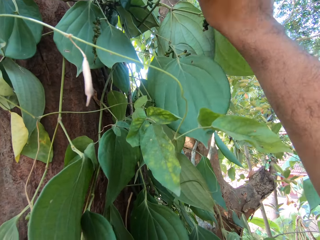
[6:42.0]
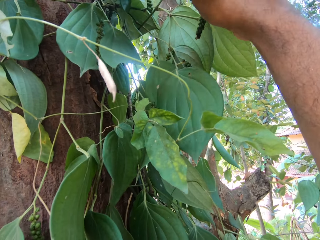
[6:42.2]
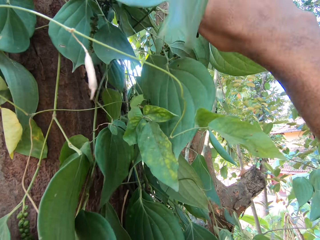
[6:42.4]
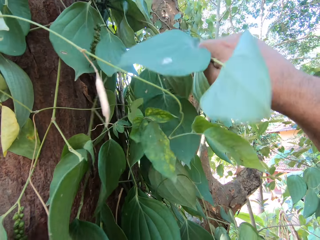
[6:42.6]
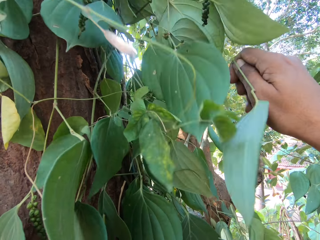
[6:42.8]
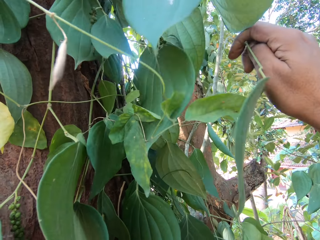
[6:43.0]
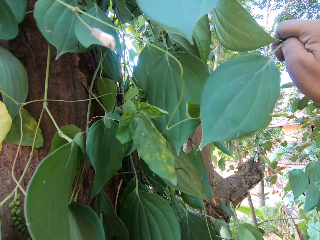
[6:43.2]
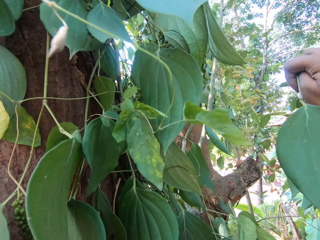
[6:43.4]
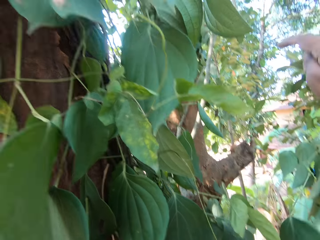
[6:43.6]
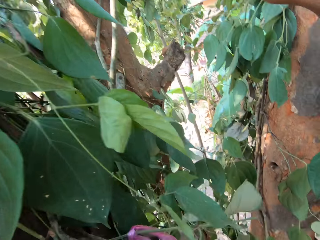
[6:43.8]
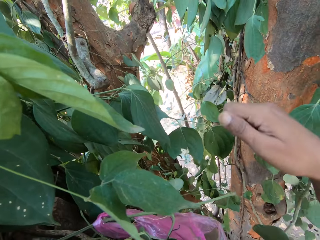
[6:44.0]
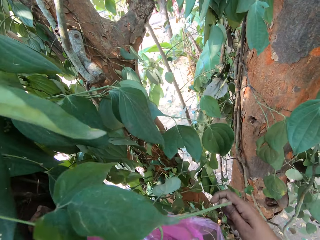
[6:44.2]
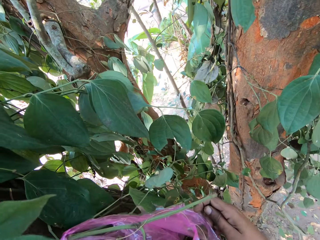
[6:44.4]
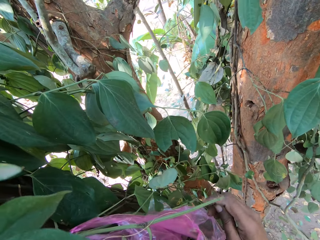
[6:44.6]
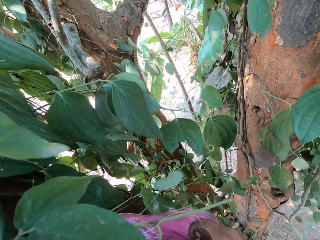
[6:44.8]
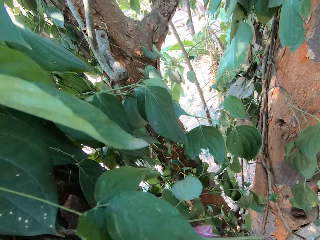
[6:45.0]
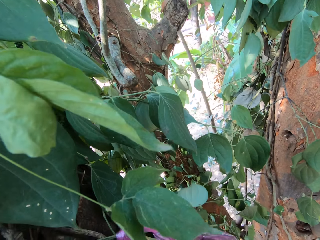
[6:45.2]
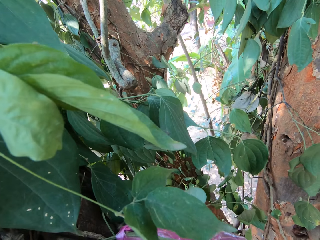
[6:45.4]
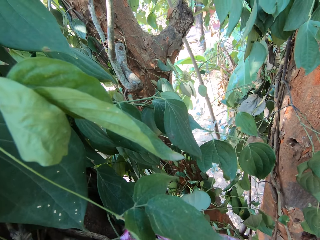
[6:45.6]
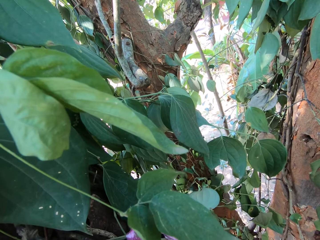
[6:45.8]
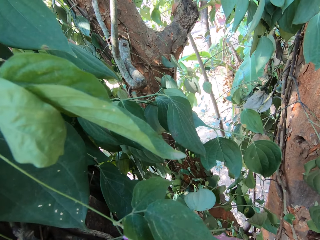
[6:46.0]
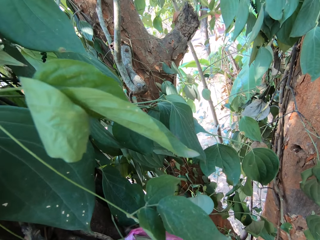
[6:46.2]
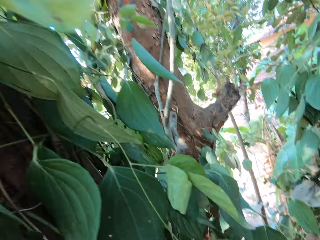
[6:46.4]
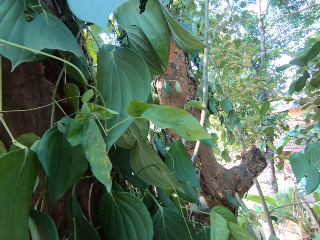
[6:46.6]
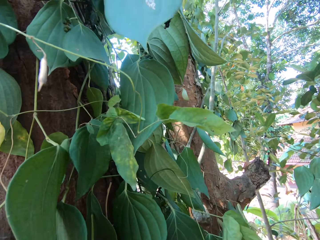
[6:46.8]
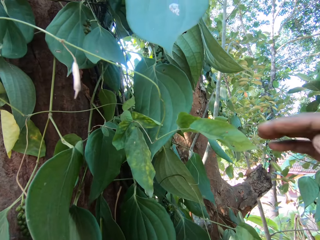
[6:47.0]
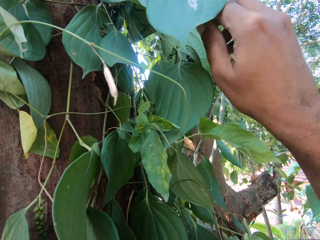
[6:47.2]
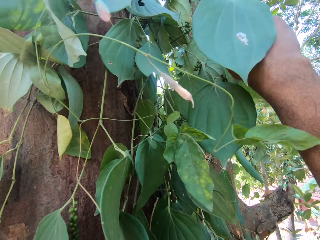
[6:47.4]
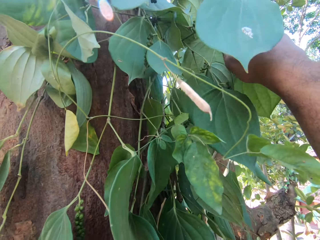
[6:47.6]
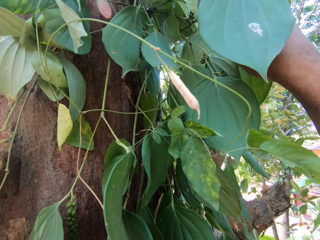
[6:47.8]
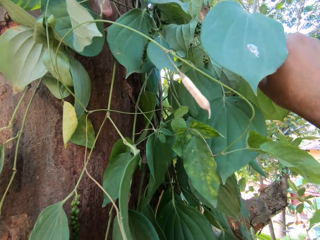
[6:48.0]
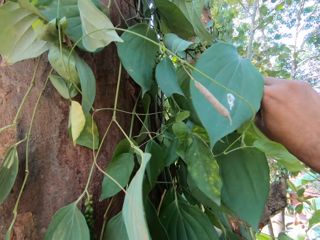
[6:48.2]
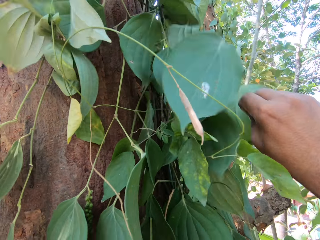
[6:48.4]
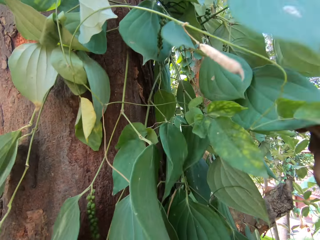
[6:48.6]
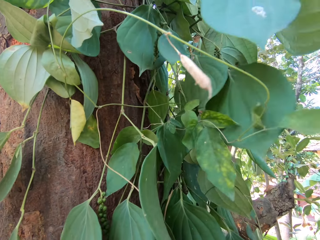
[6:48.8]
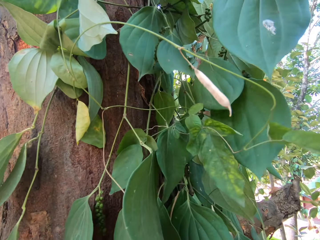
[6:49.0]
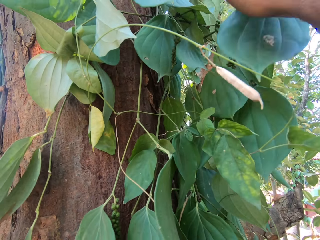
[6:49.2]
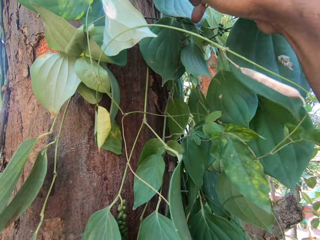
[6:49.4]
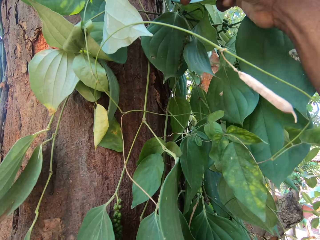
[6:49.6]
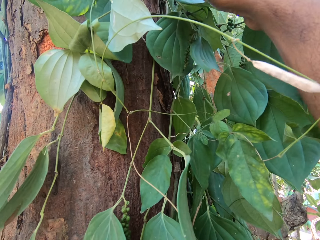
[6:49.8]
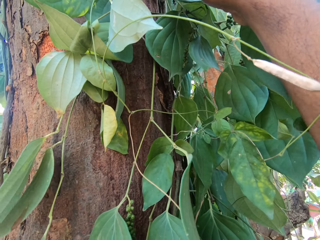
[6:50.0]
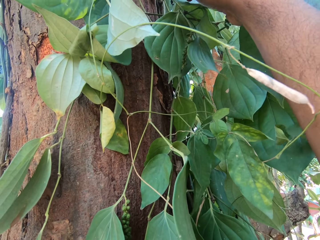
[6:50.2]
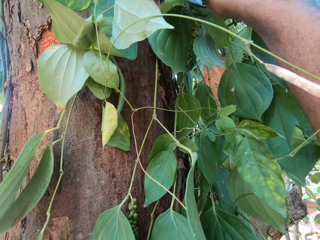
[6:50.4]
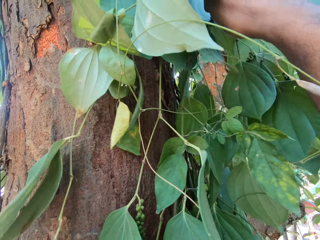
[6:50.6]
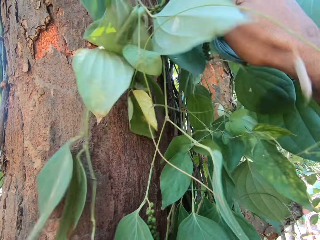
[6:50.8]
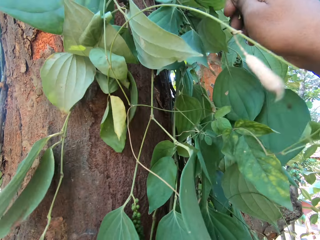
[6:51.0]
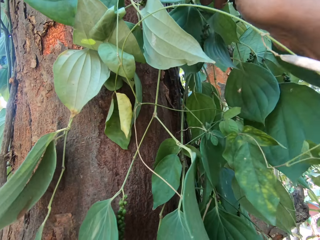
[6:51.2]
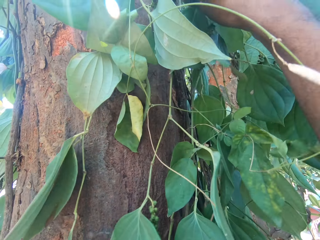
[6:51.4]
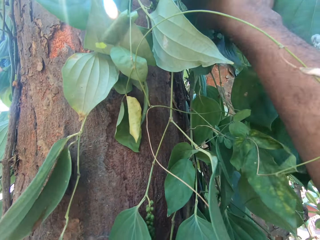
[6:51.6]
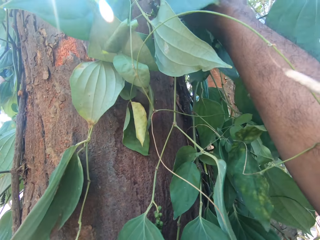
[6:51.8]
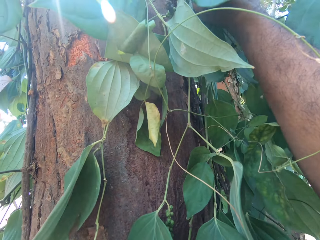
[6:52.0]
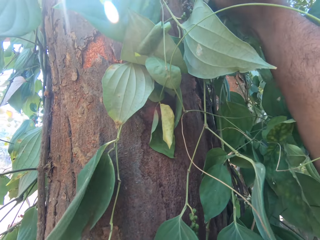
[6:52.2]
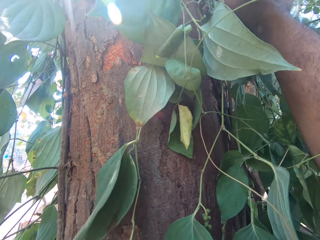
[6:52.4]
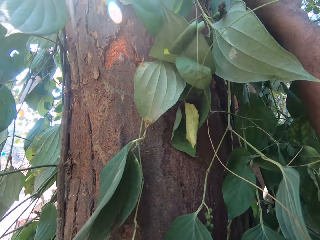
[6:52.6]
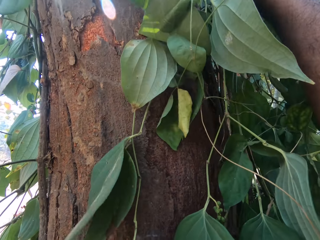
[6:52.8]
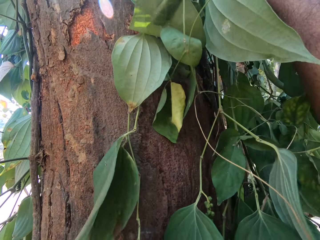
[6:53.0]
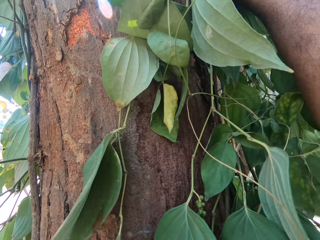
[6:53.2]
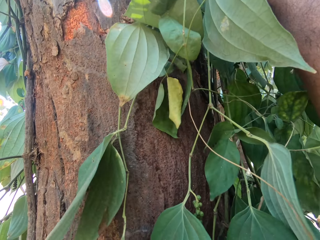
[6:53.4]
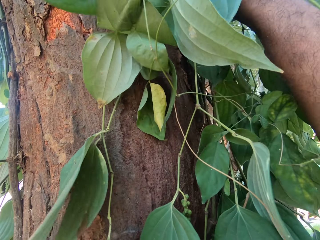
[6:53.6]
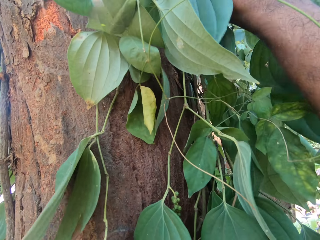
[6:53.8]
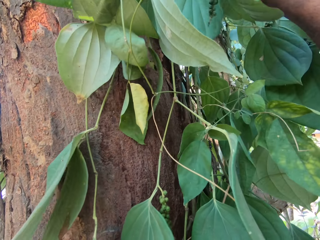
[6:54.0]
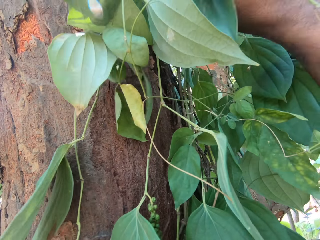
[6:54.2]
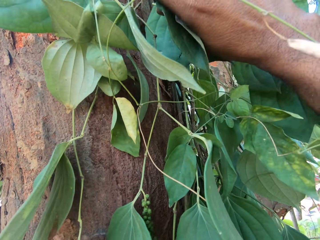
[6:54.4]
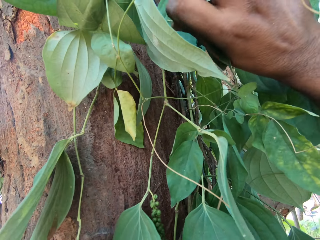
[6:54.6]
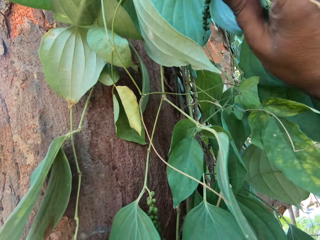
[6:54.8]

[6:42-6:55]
The camera wearer plucks a sea grape fruit or leaf from the tree with his right hand. He drops one of the leaves with the right hand. He puts the sea grape in the plastic bag with his right hand. He plucks the sea grape fruit from the tree with his right hand. He plucks the sea grape fruit from the tree with his right hand.

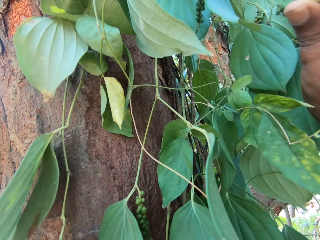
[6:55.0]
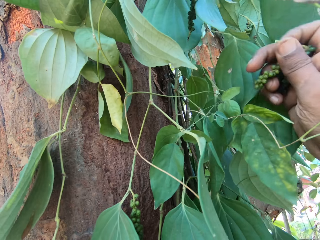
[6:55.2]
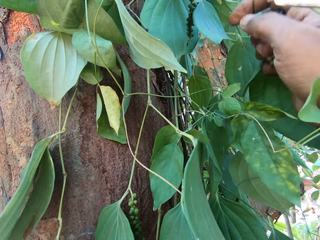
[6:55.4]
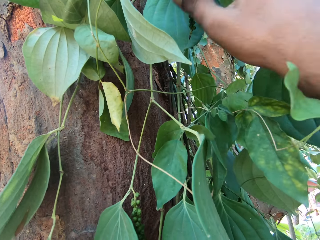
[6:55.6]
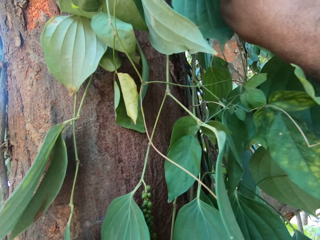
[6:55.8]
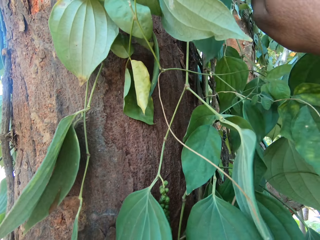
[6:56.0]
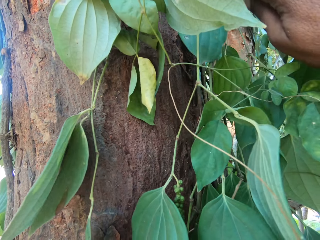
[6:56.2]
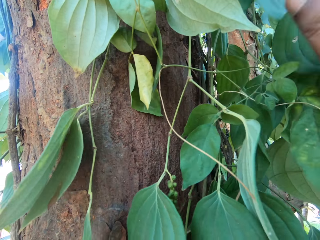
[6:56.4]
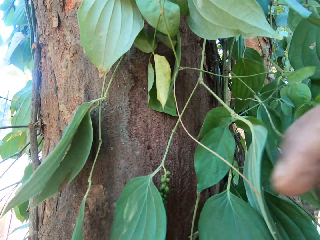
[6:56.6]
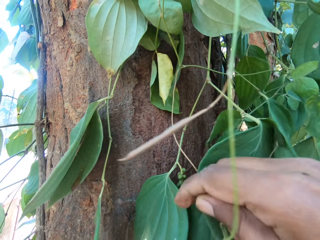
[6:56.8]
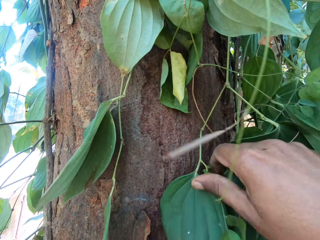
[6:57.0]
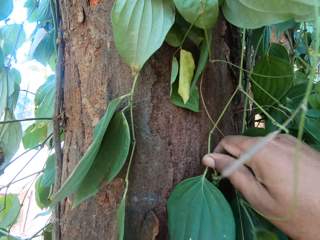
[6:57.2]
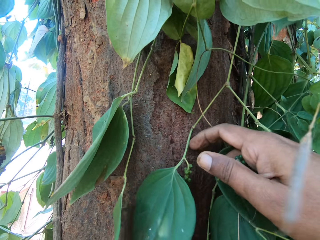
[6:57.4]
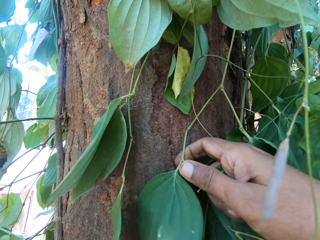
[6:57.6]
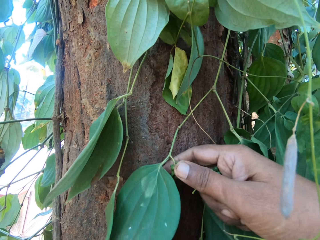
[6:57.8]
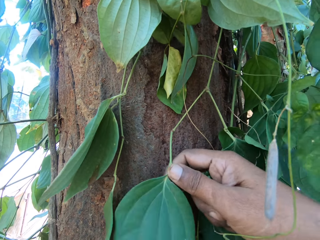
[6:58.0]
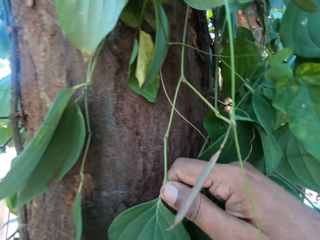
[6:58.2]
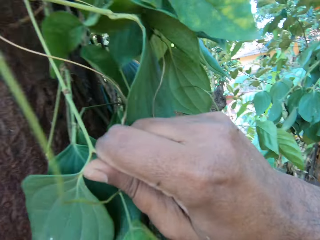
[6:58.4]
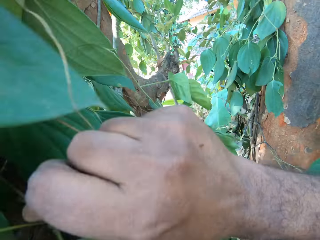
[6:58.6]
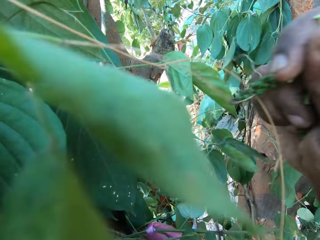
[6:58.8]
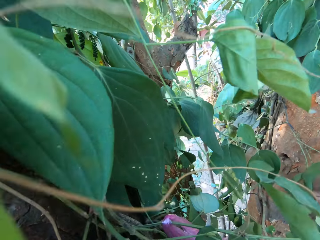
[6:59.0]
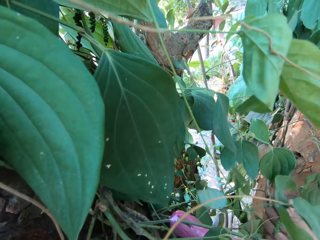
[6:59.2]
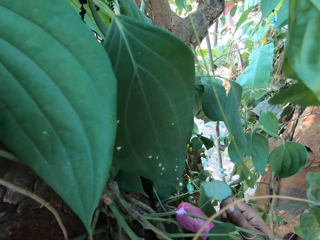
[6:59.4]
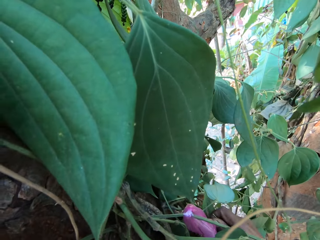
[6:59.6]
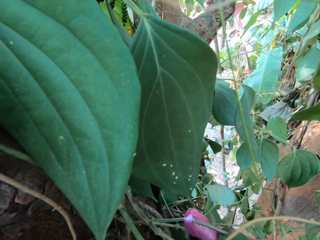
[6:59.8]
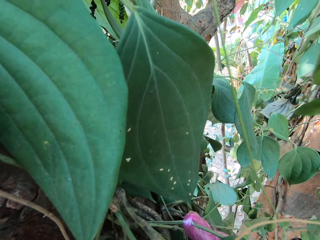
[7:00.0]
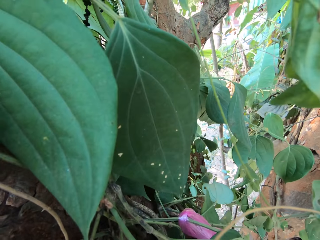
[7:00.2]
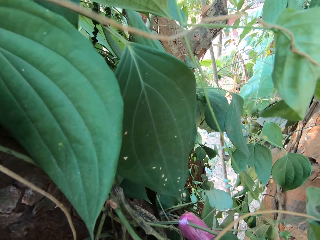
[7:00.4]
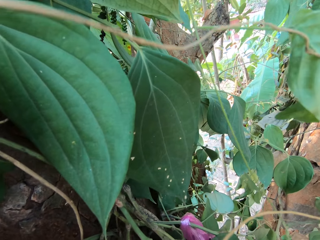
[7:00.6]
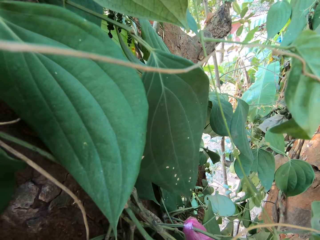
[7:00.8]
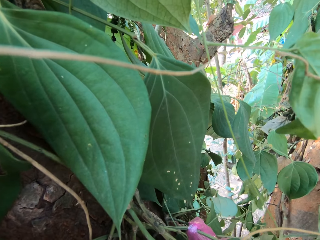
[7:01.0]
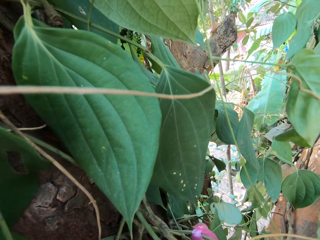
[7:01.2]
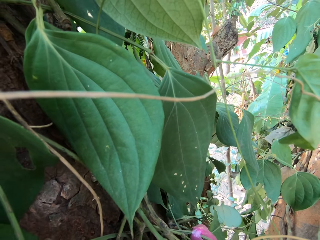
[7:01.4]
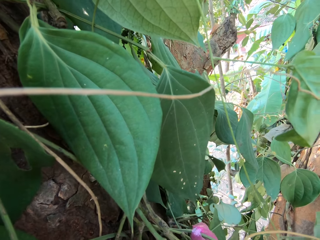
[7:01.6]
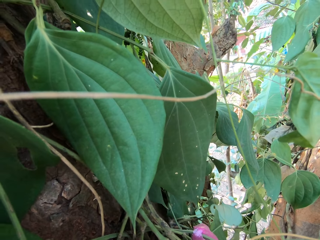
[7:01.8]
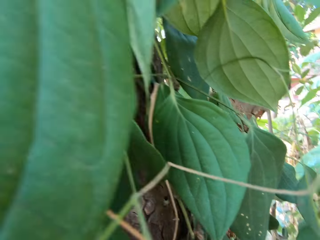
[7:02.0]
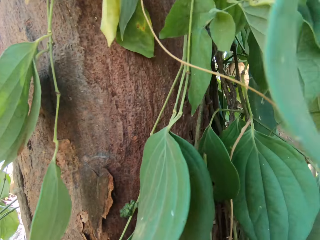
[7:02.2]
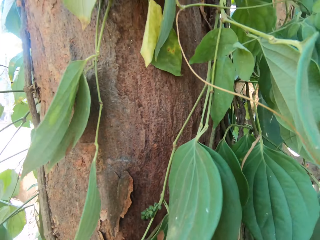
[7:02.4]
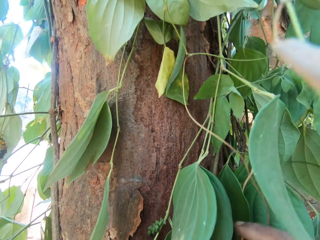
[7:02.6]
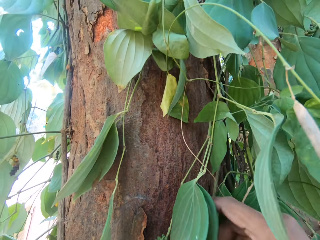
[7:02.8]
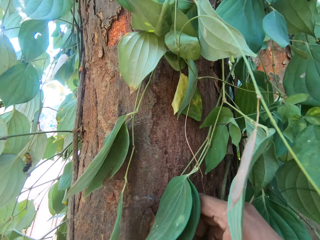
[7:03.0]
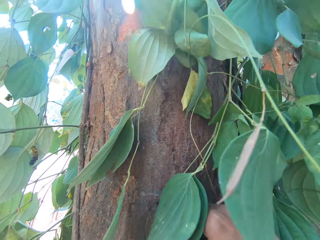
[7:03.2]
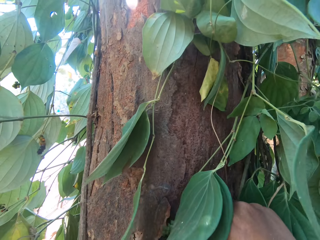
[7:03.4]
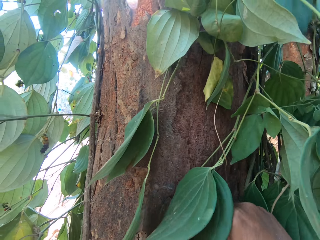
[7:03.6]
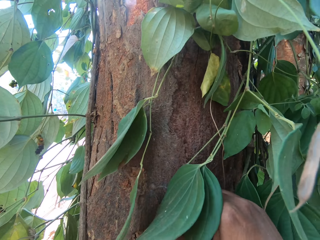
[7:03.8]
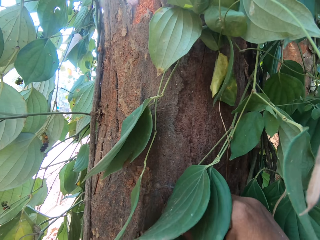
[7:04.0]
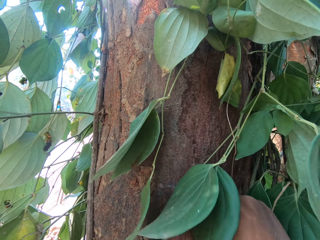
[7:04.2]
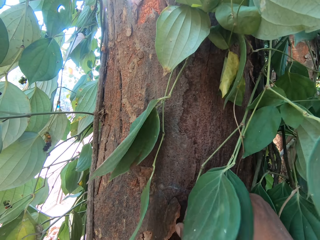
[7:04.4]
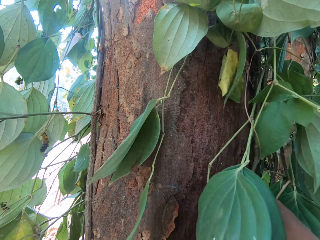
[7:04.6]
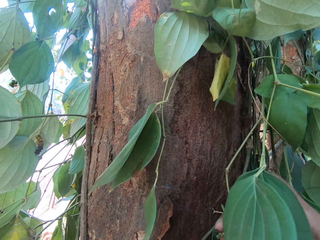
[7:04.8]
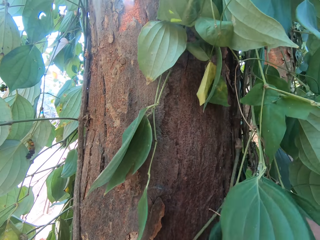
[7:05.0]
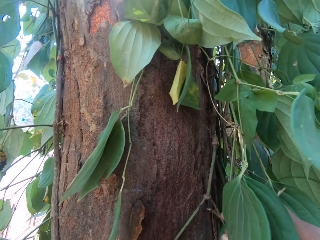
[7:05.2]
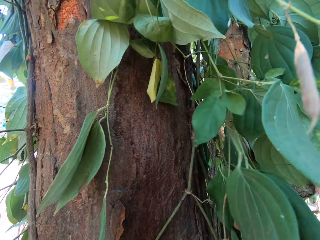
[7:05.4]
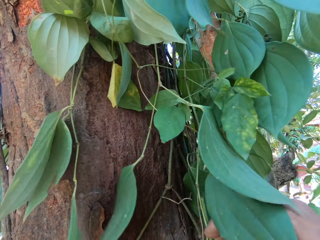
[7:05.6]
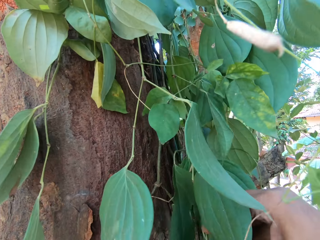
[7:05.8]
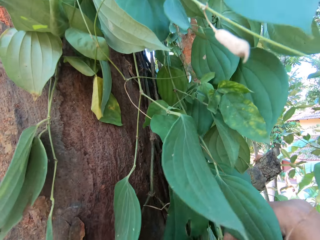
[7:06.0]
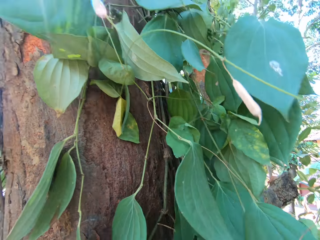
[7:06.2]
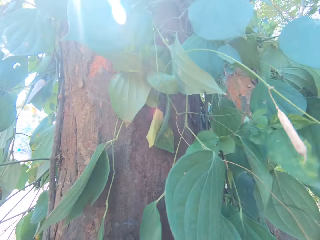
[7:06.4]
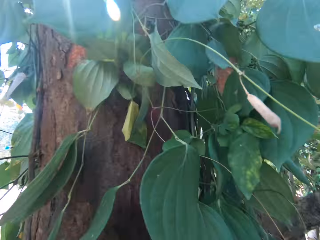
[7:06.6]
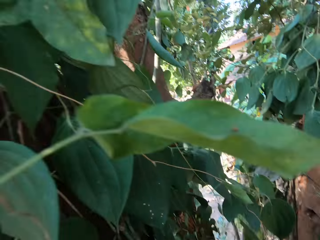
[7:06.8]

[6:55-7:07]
The camera wearer plucks a sea grape fruit from the tree with his right hand. He plucks the sea grape fruit from the tree with his right hand. He puts the sea grapes in the plastic bag with his right hand. He plucks the sea grape fruit from the tree with his right hand.
